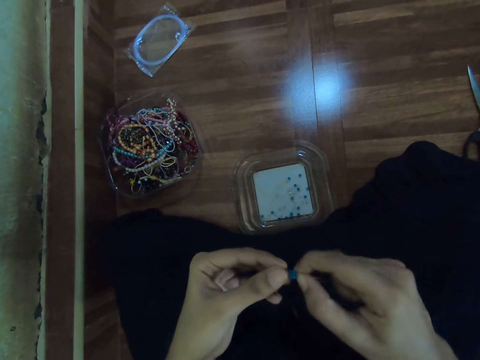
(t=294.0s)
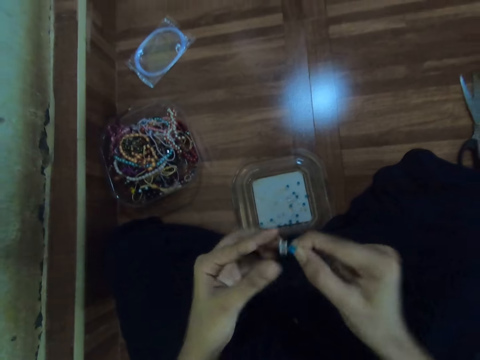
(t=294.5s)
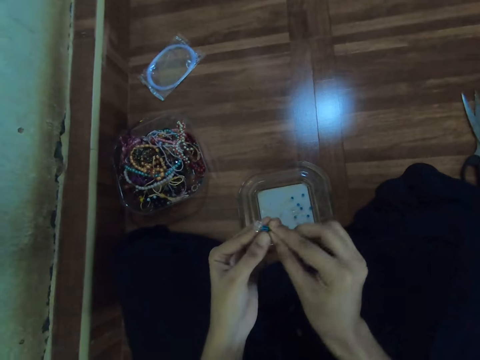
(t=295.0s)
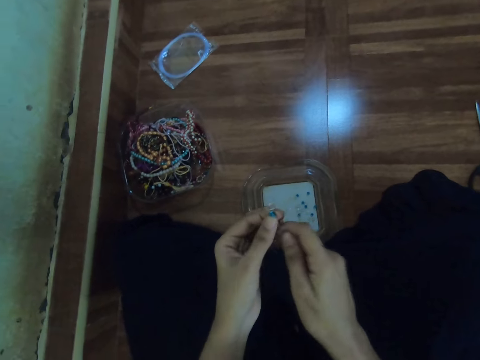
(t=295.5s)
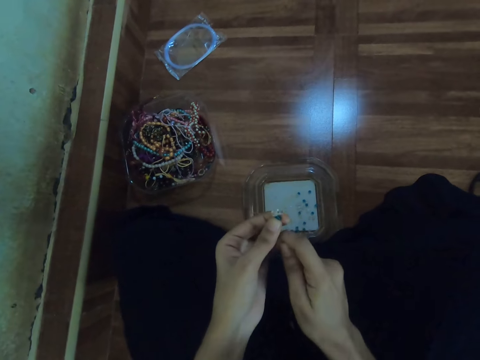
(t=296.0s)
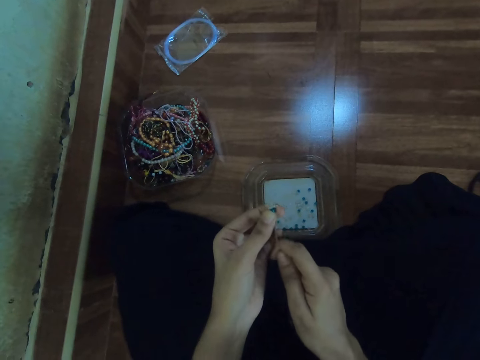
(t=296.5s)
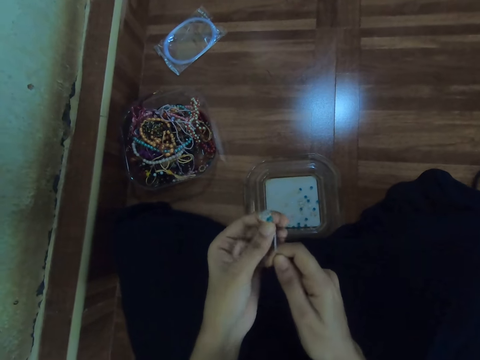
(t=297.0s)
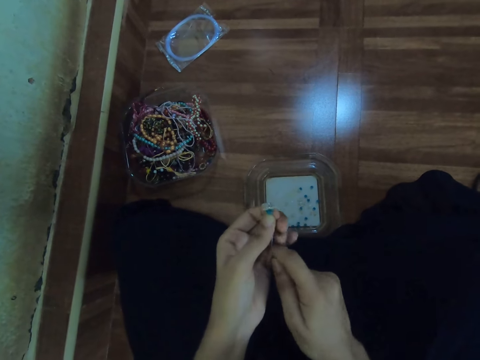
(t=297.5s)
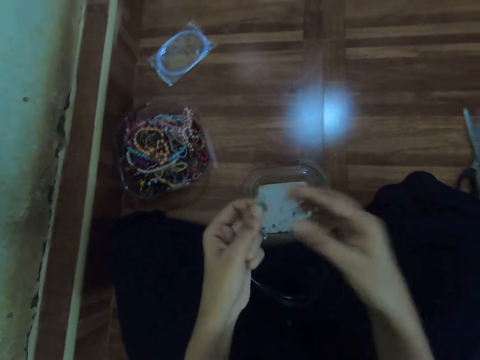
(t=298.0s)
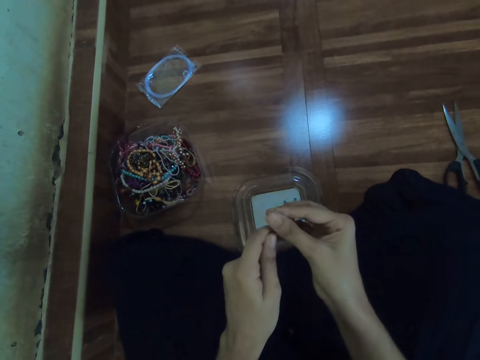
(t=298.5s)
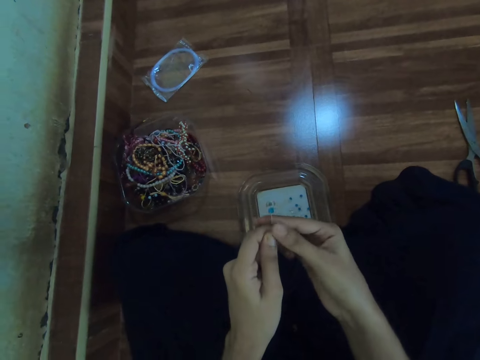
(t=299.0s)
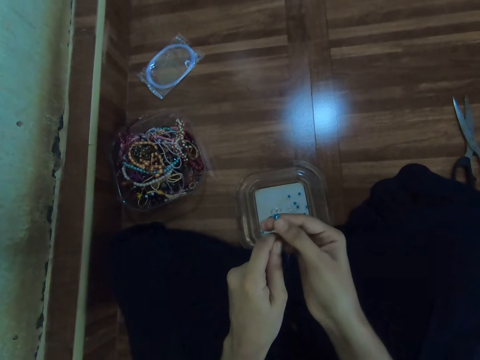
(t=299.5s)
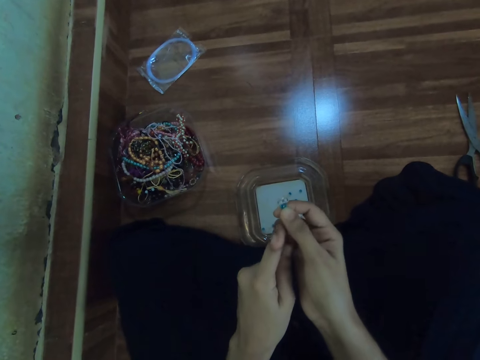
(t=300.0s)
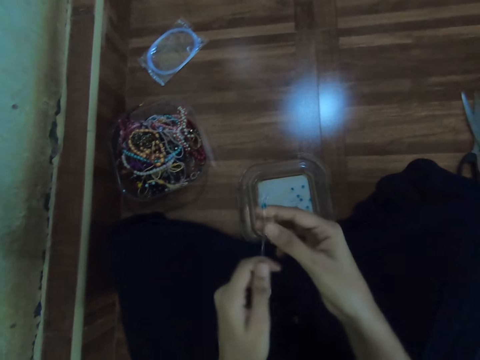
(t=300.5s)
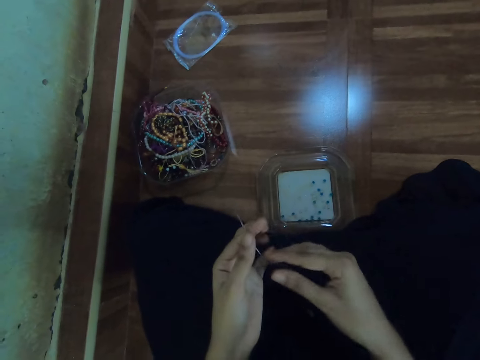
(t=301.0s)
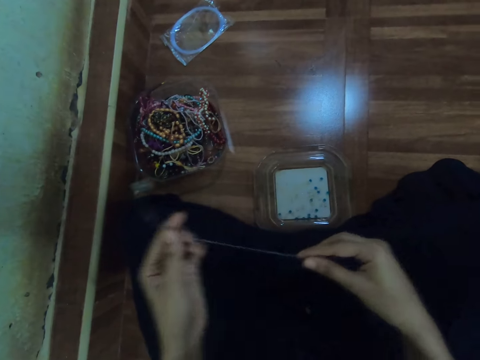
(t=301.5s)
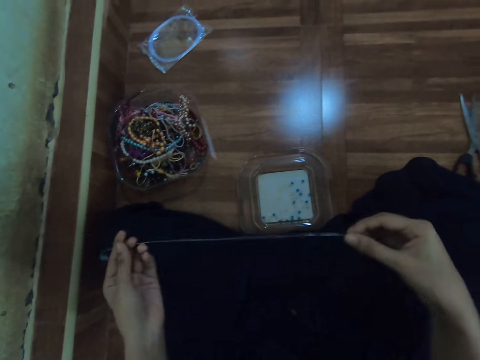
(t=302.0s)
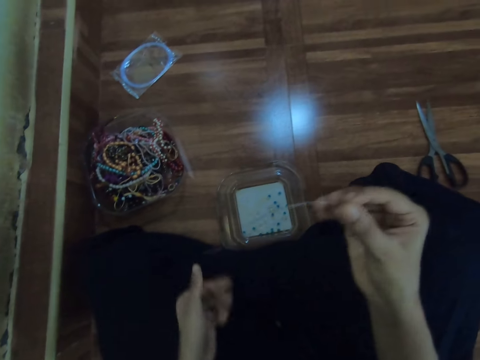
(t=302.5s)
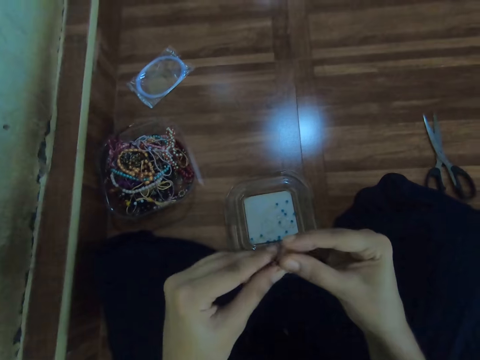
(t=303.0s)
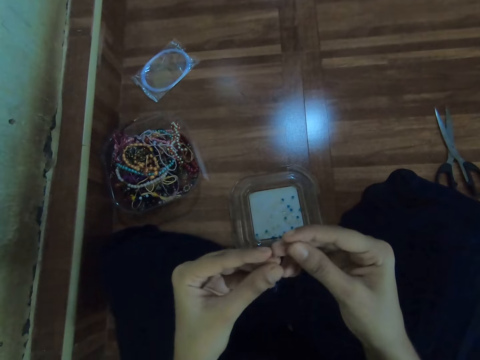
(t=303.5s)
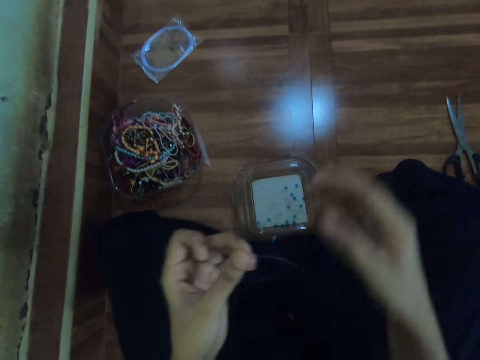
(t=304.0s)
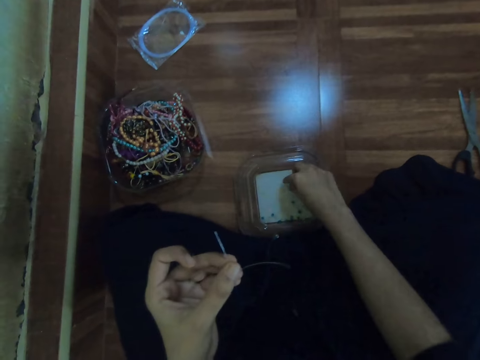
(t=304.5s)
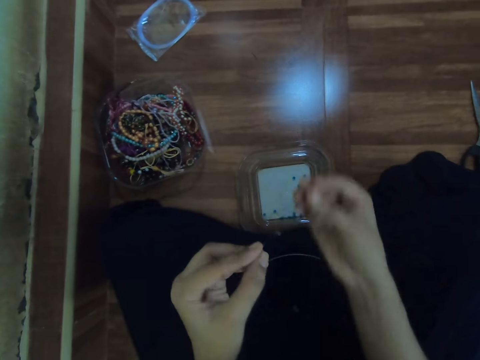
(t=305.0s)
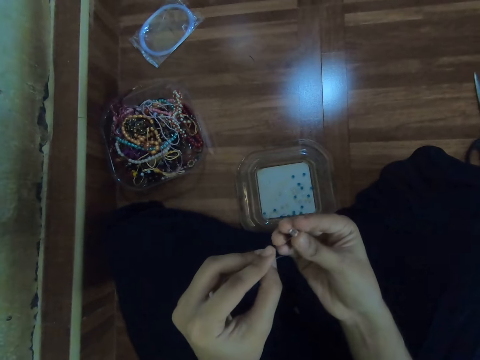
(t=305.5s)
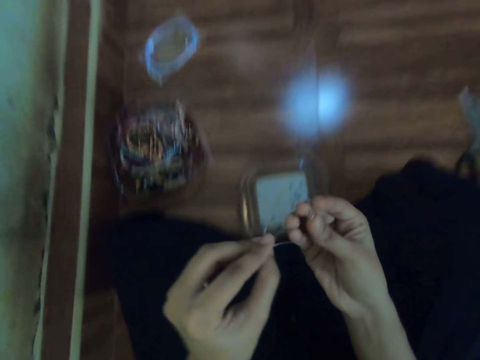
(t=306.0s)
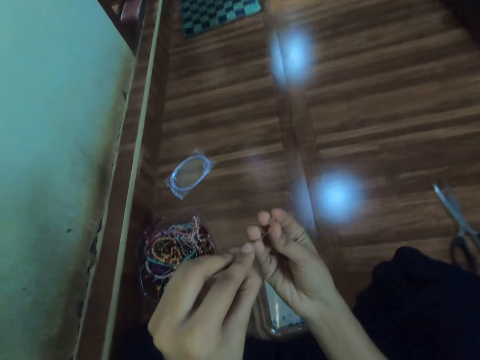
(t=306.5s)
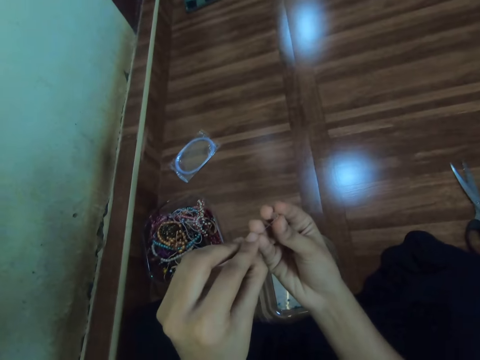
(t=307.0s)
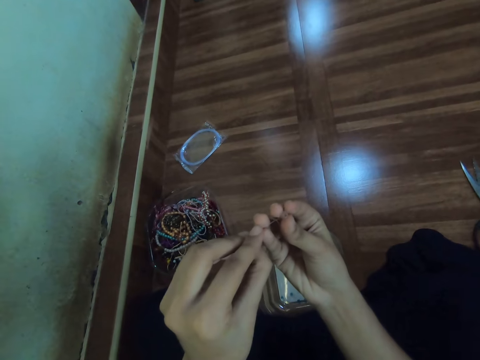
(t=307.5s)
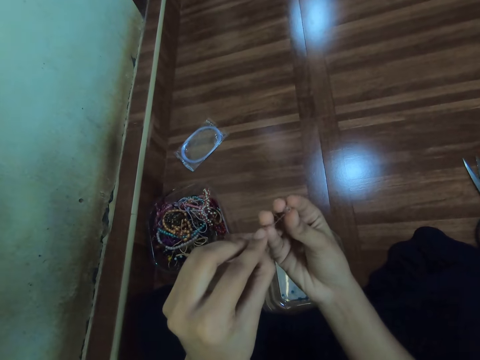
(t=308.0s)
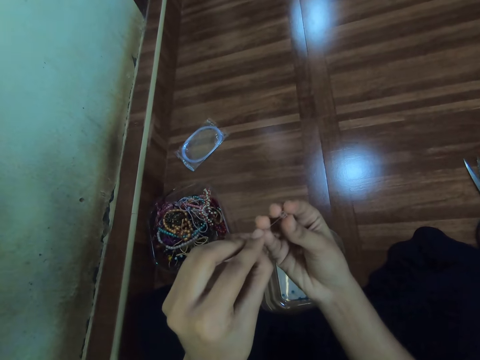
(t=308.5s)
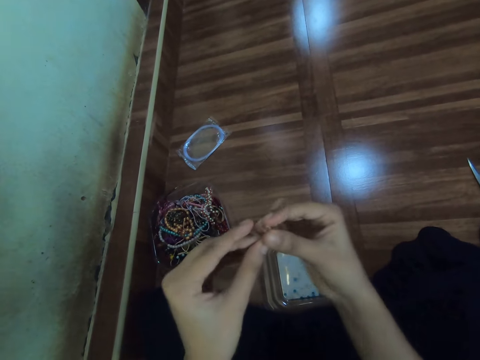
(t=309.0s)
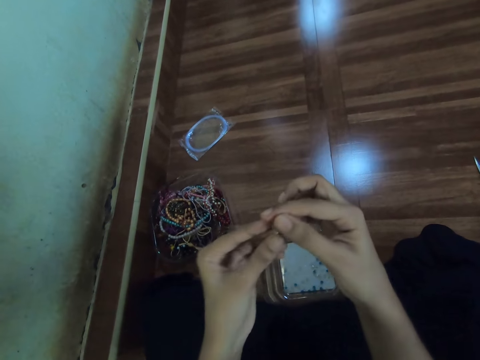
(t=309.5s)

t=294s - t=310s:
The camera wearer holds the bead in the fishline with her left hand. She pulls the fishline with her right hand. She tightens the cord. She holds the bead in the fishline with her right hand. She pulls the fishline with her left hand. She sorts a bead on the cord. She holds the fishline with both hands. She stretches the cord. She picks a bead from the container with her right hand. She inserts the bead in the fishline with her right hand.

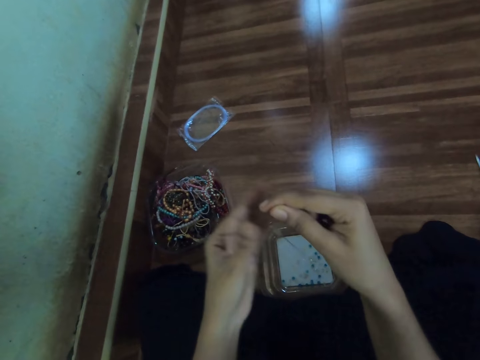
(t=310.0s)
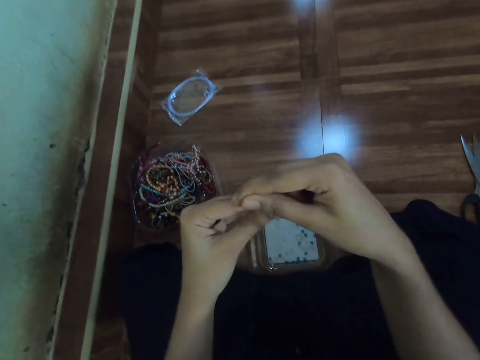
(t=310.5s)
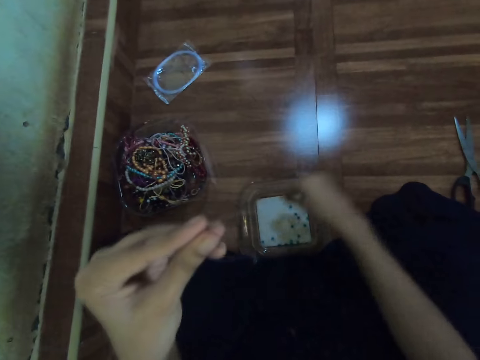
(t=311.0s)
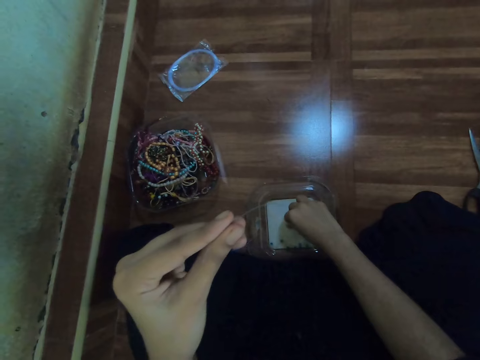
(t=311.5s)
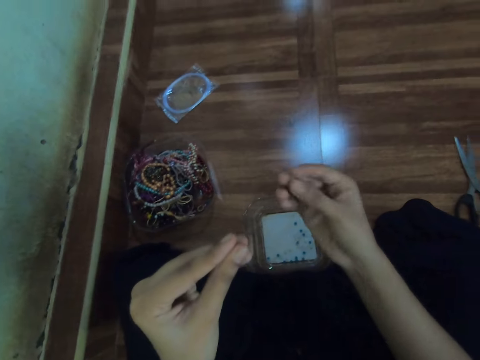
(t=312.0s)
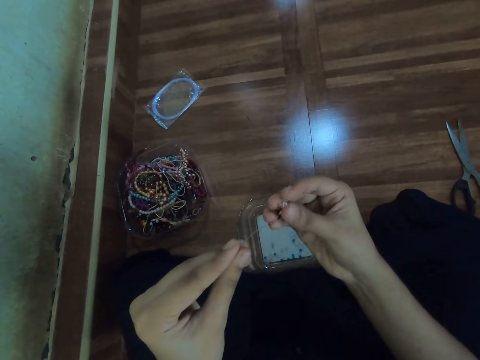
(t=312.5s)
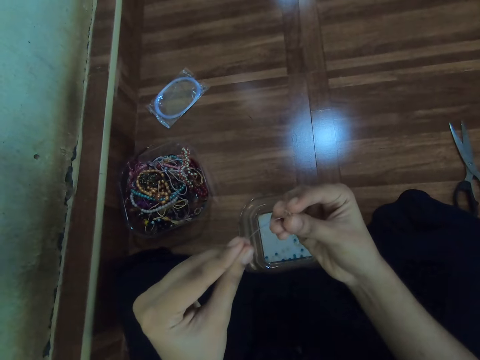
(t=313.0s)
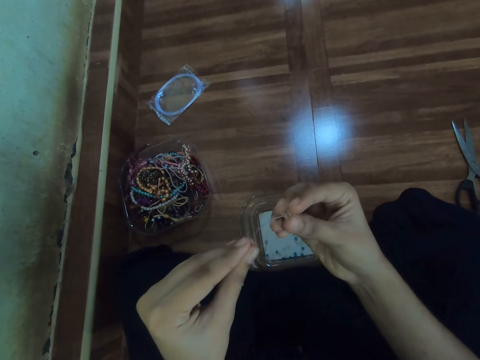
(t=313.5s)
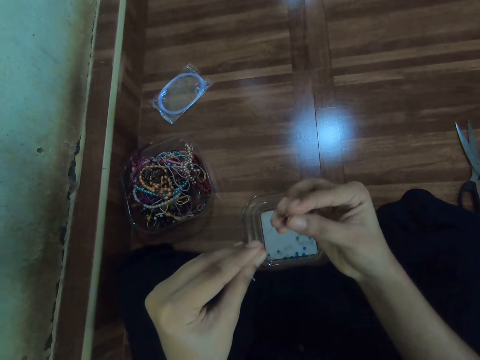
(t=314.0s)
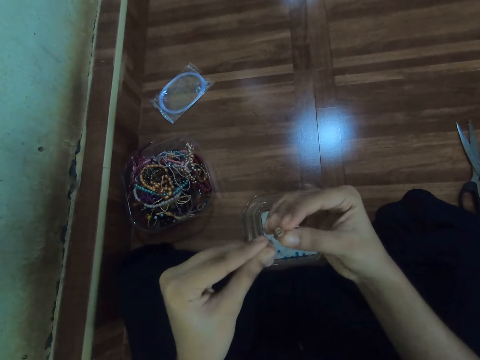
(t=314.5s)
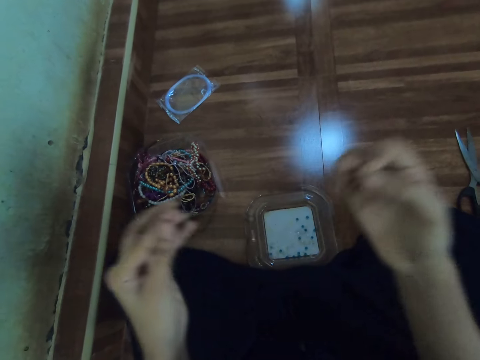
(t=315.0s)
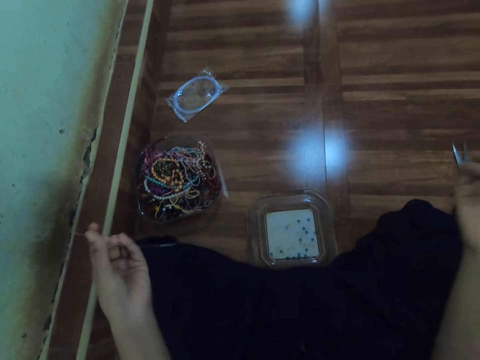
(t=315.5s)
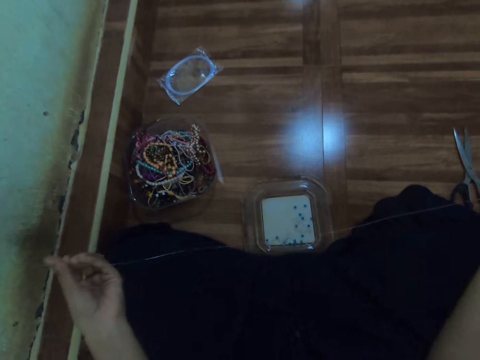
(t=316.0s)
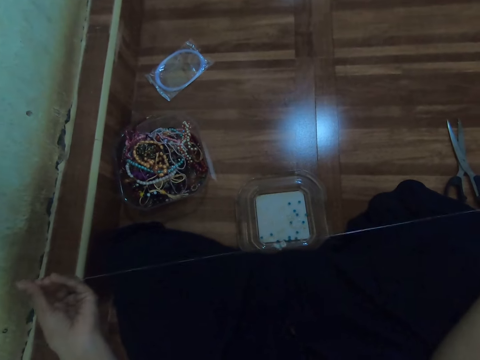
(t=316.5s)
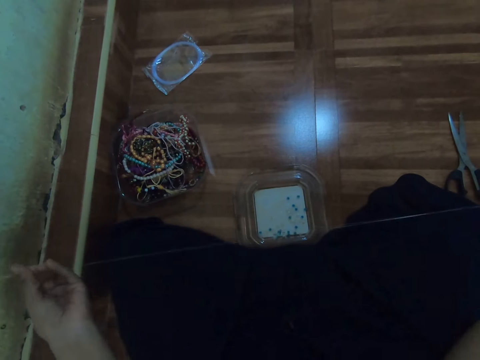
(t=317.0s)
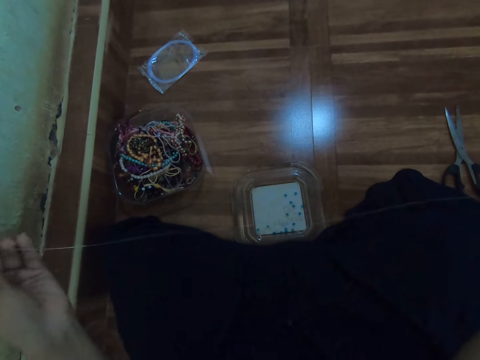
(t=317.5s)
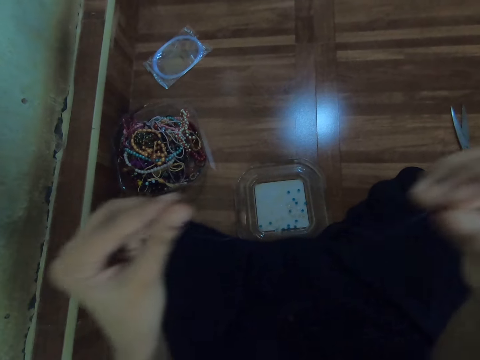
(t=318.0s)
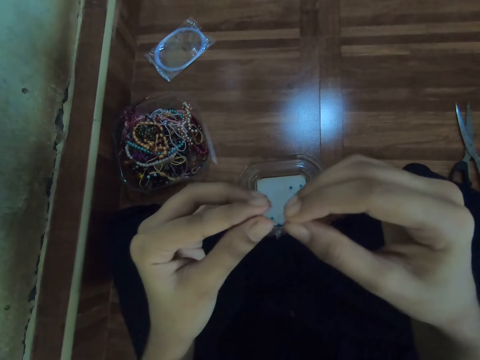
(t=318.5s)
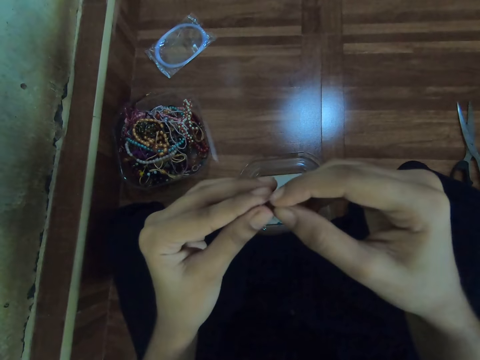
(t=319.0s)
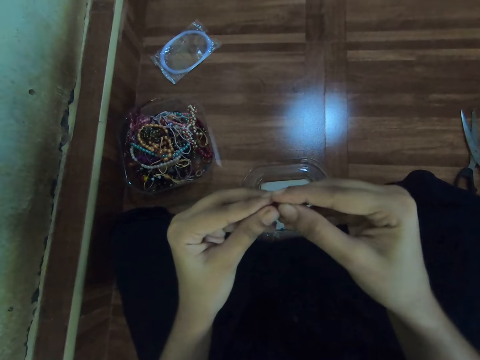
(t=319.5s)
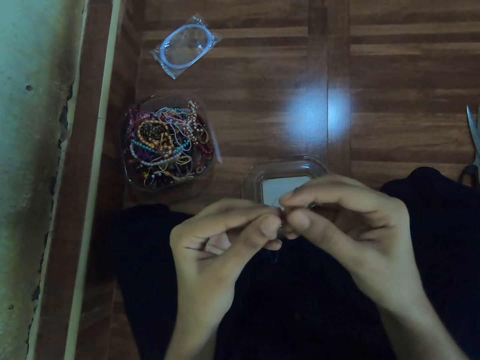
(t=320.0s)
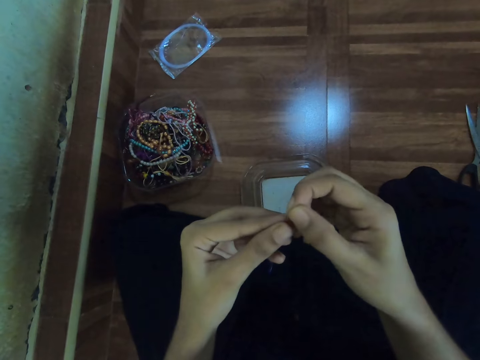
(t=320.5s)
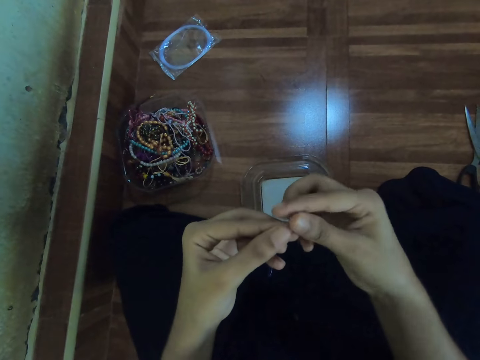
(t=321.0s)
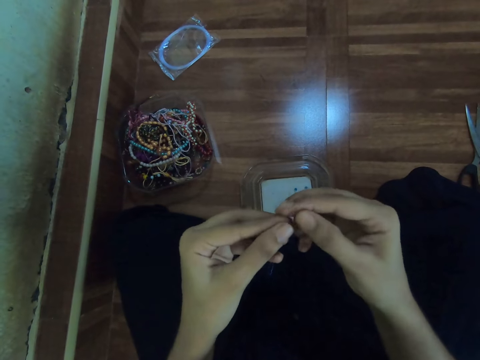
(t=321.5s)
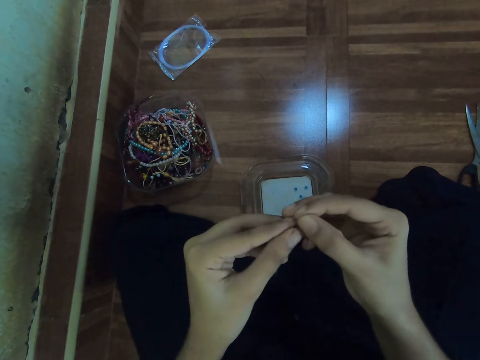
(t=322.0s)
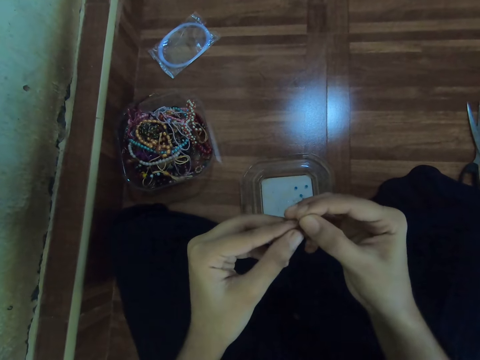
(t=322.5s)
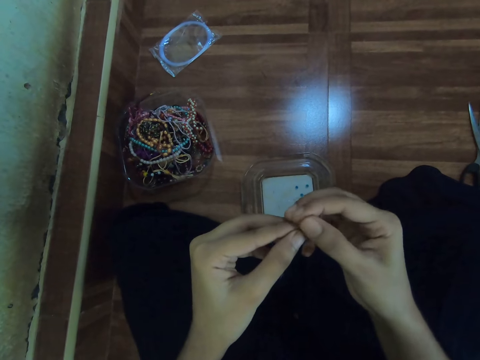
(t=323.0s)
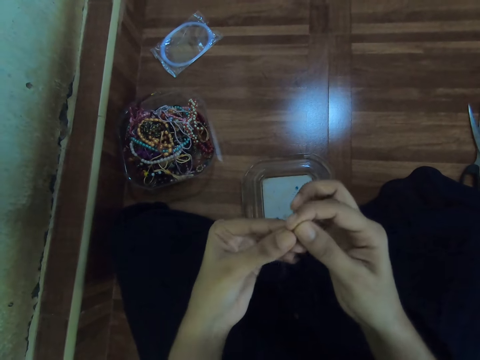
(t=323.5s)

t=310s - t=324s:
The camera wearer picks a bead from the container with her right hand. She inserts the bead in the fishline with her right hand. She holds the fishline with both hands. She stretches the cord. She adjusts the cord.
